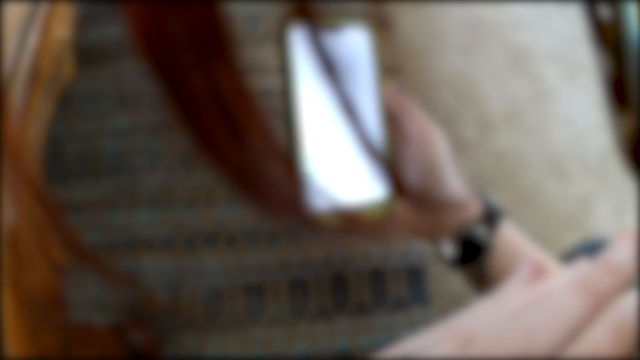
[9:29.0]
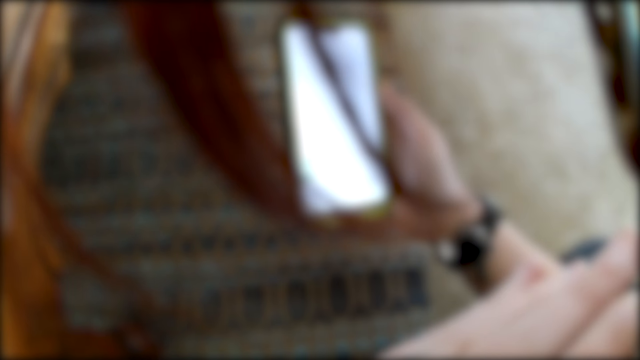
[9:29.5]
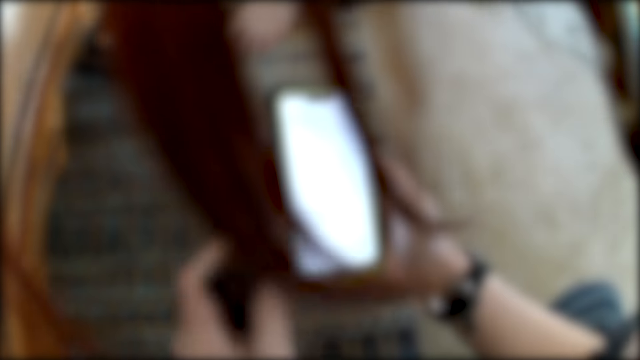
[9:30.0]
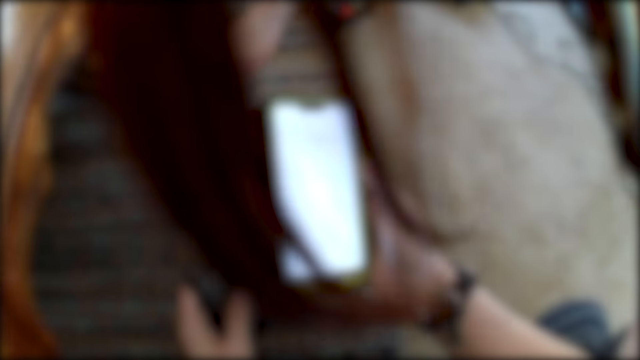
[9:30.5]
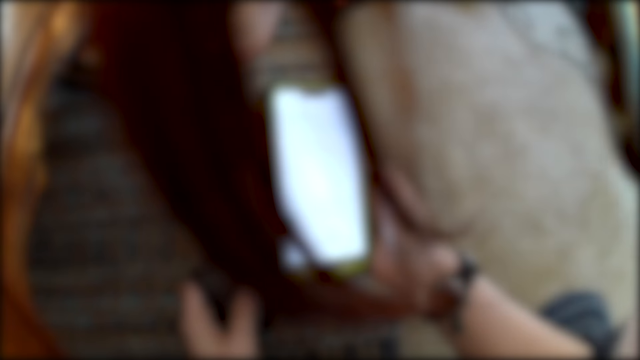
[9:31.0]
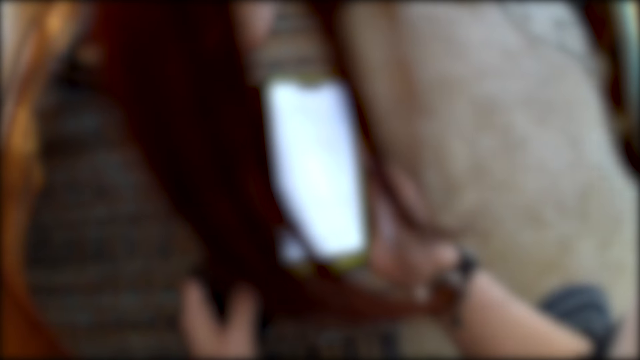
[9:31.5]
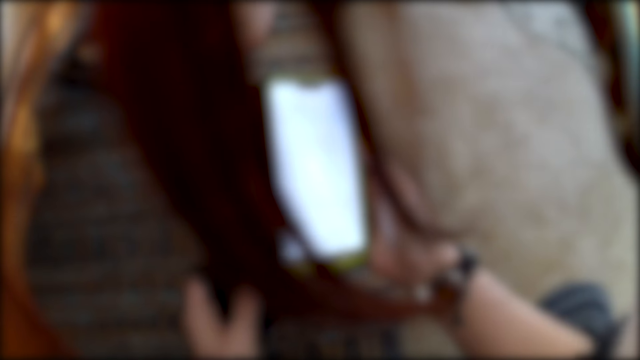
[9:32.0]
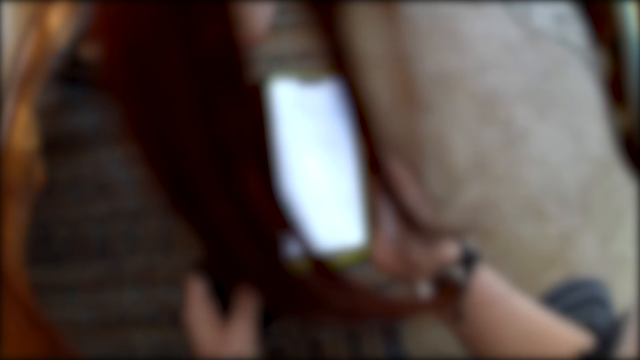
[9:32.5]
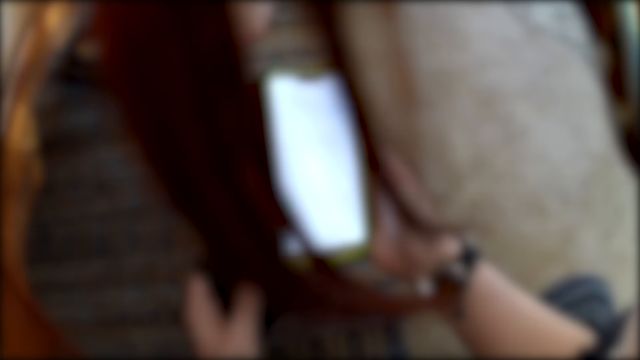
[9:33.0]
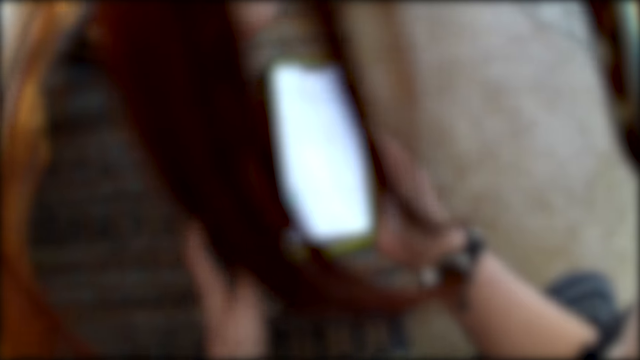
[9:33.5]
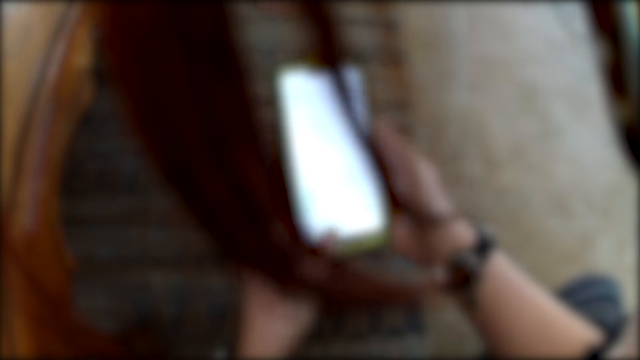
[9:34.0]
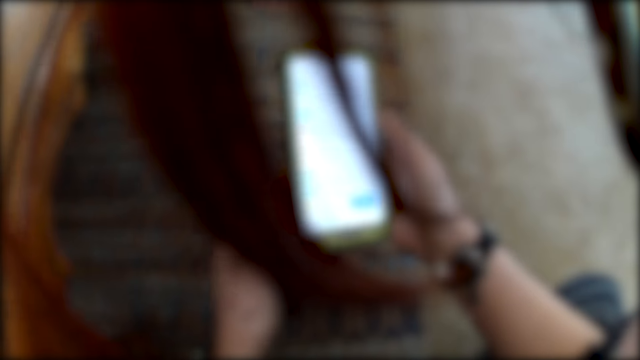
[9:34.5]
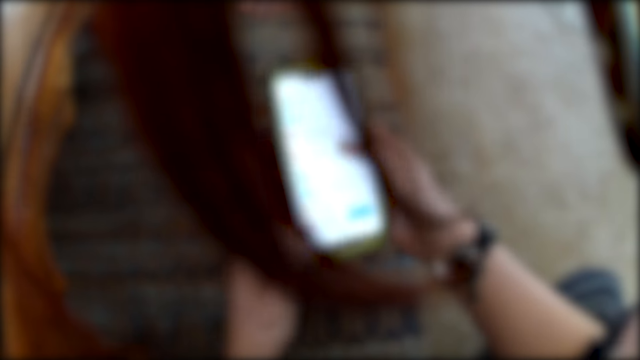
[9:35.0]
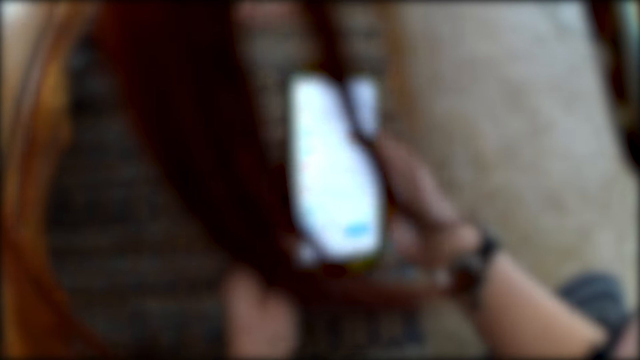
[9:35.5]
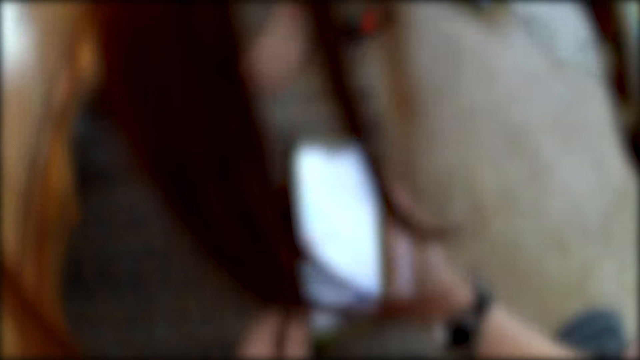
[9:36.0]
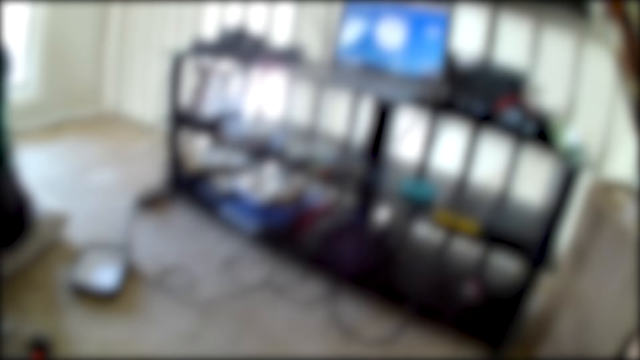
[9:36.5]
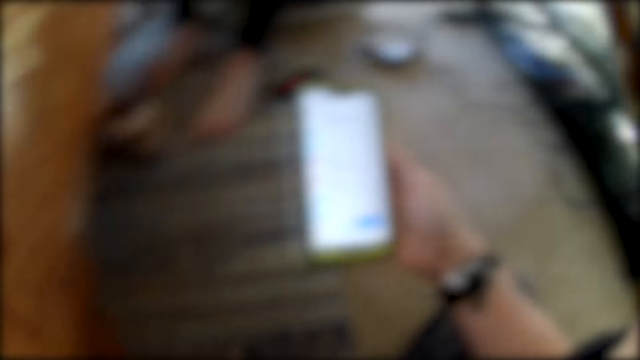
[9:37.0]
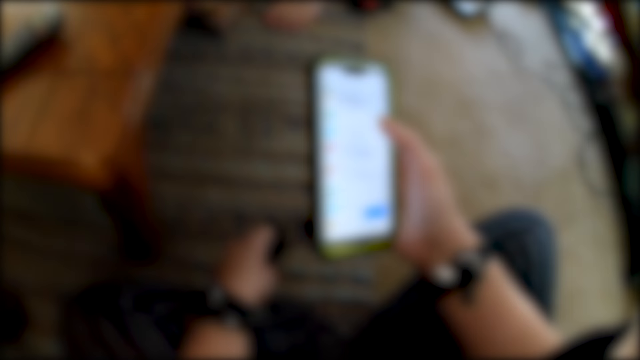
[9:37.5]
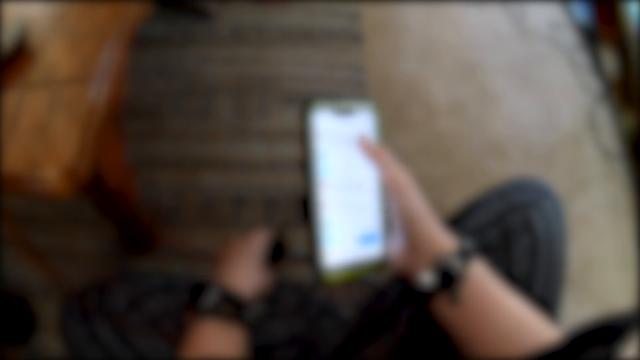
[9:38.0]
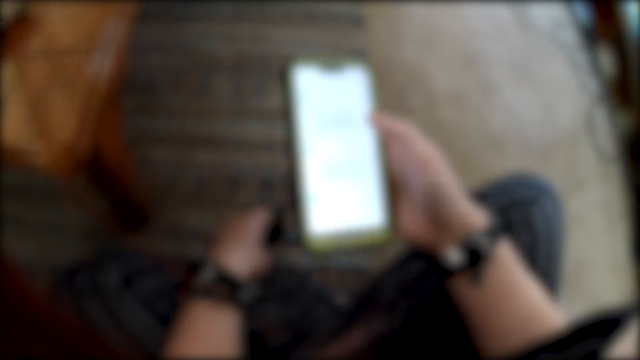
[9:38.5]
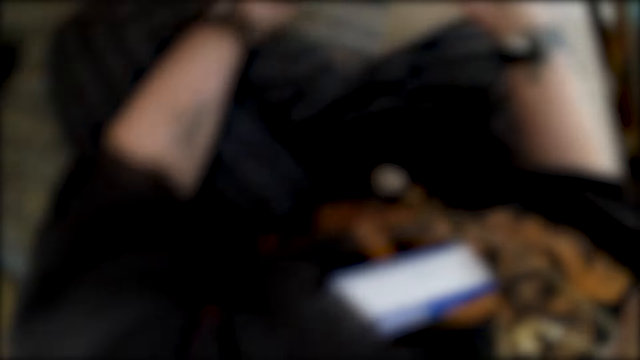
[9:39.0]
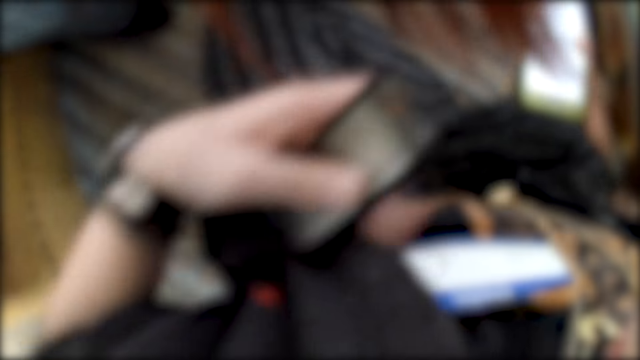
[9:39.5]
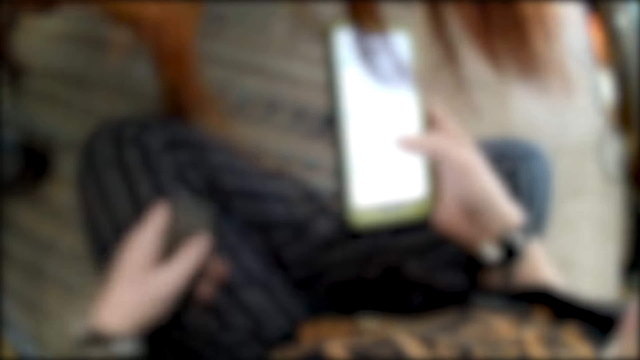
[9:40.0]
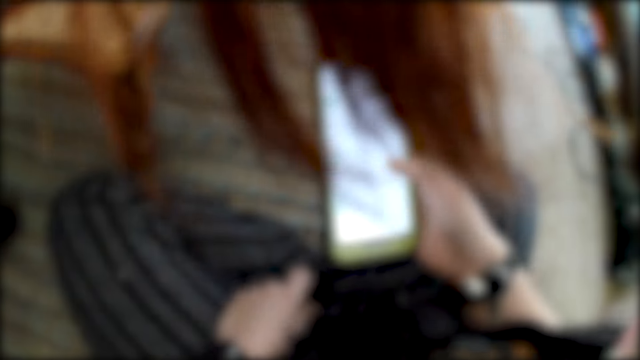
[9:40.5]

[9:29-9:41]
The camera wearer operates something. She operates the phone with her right hand.

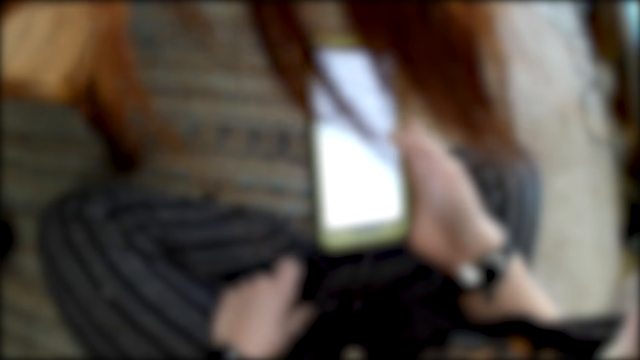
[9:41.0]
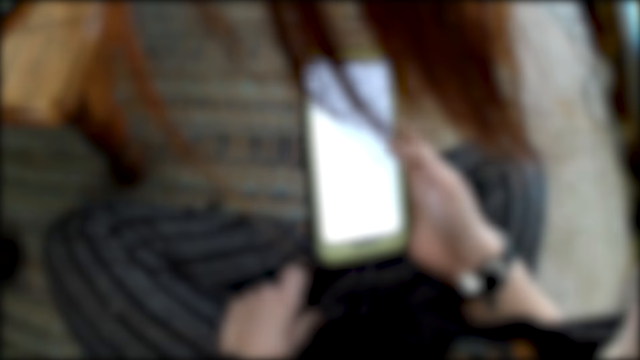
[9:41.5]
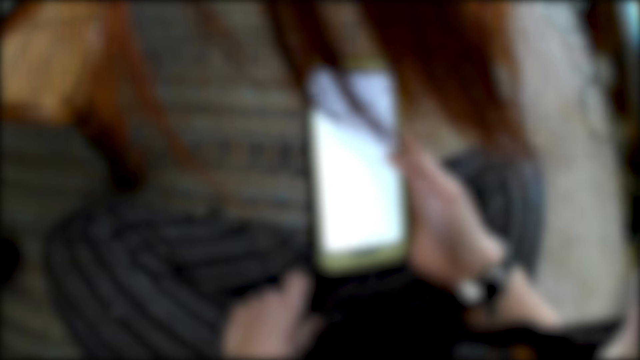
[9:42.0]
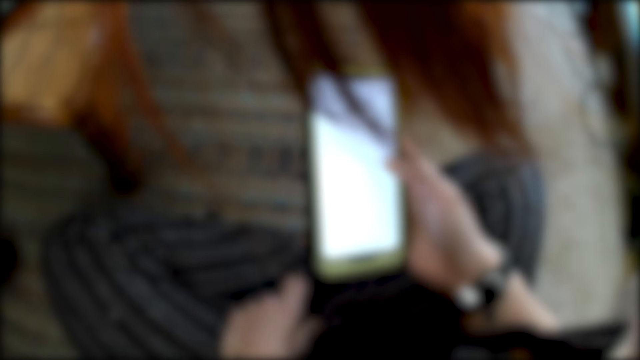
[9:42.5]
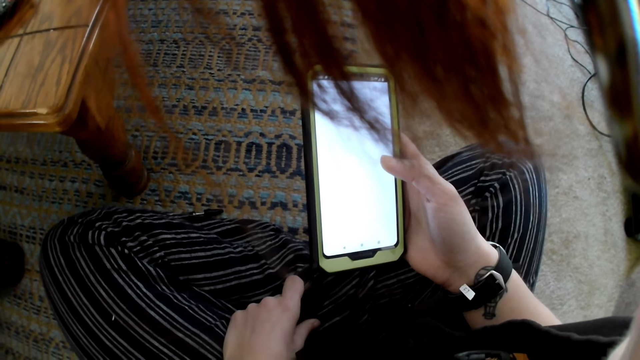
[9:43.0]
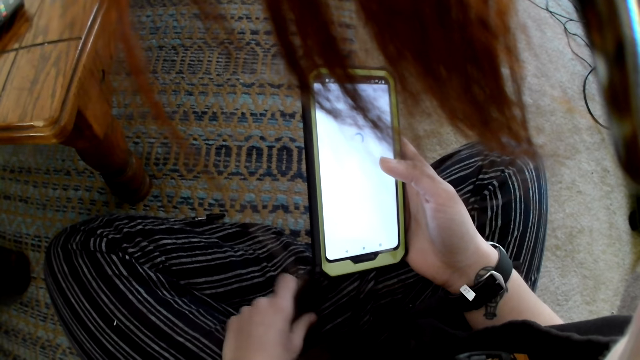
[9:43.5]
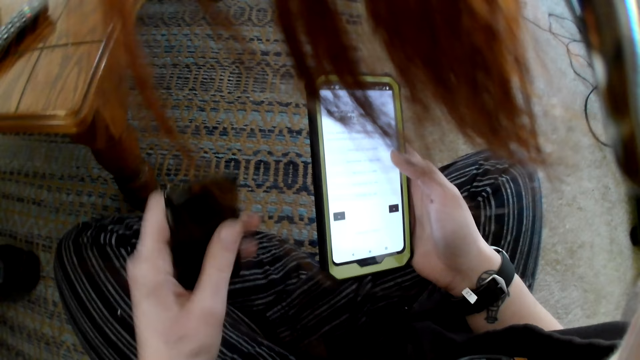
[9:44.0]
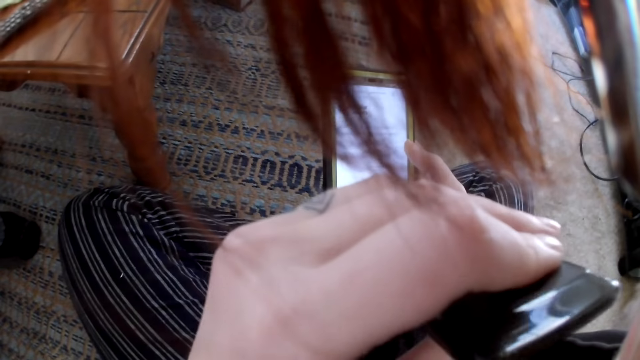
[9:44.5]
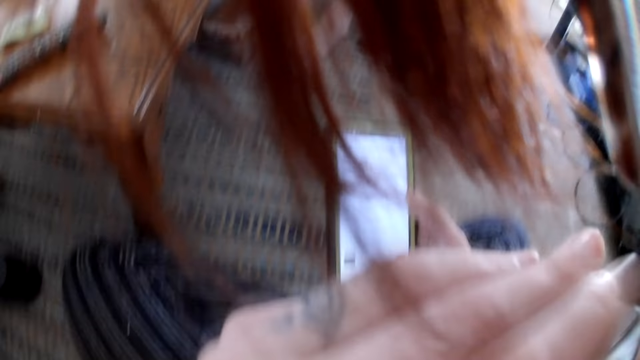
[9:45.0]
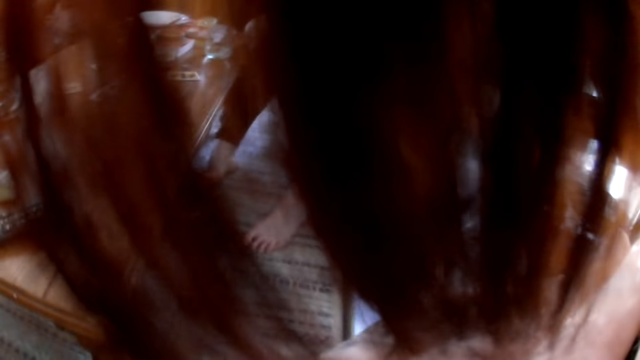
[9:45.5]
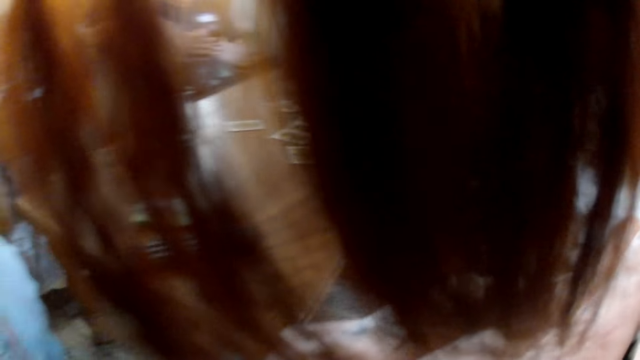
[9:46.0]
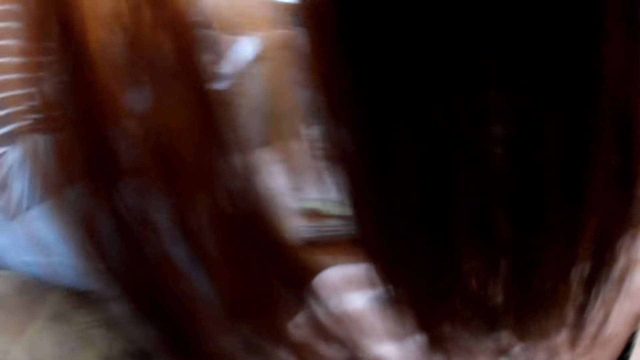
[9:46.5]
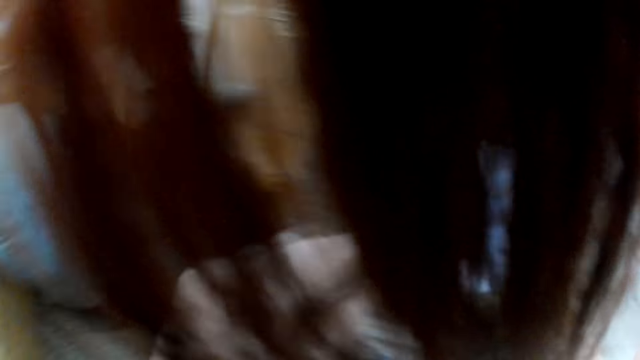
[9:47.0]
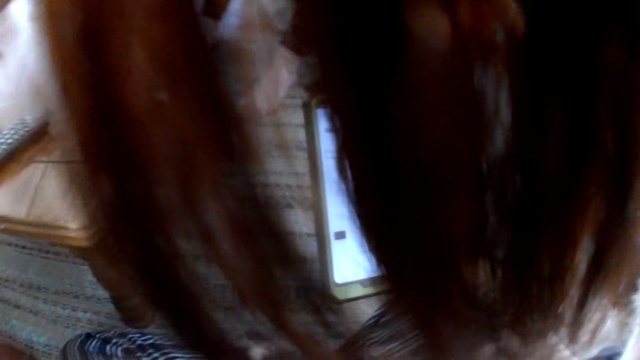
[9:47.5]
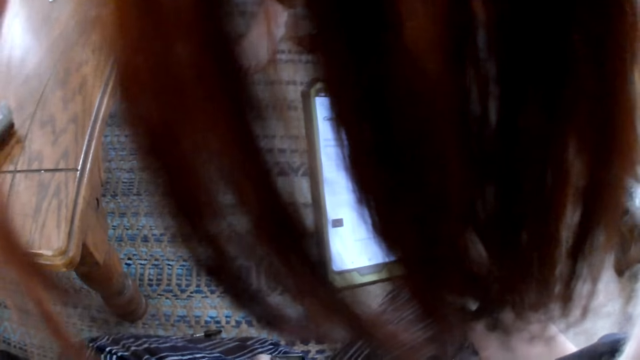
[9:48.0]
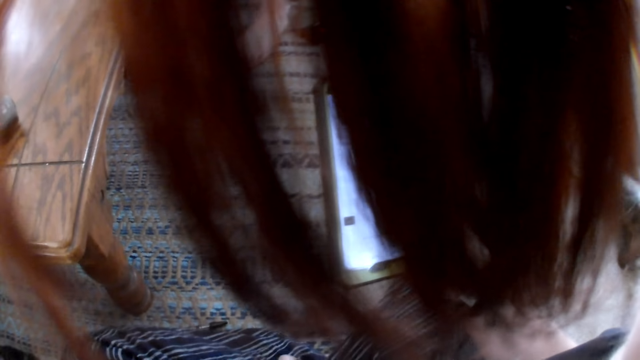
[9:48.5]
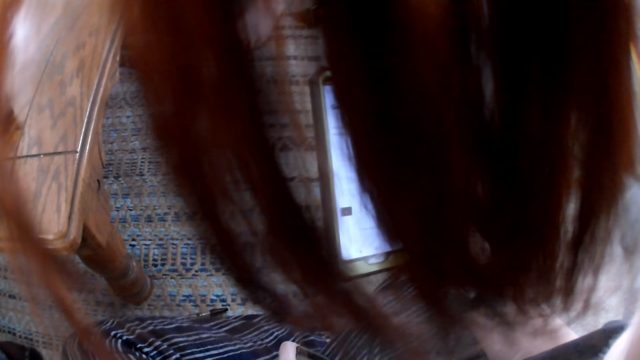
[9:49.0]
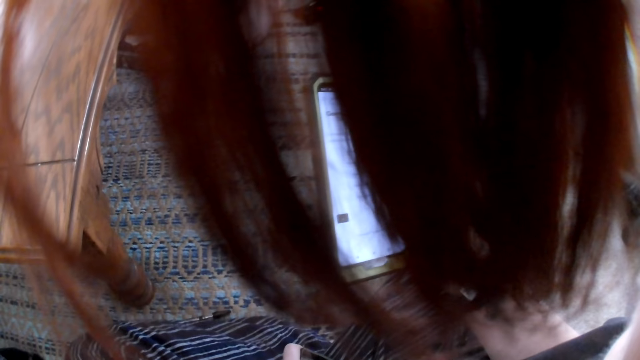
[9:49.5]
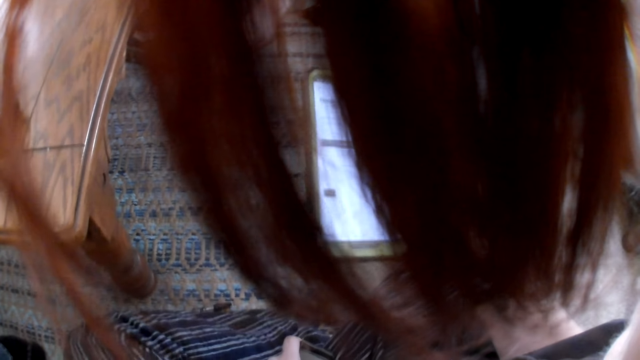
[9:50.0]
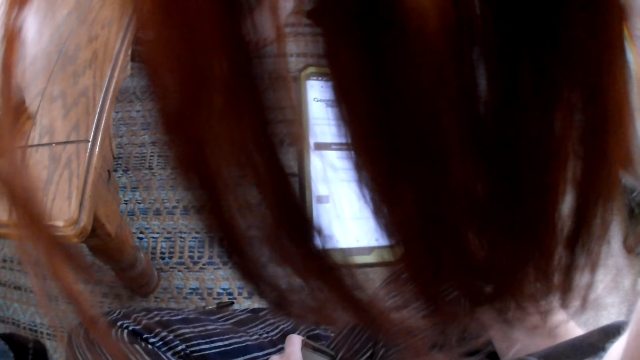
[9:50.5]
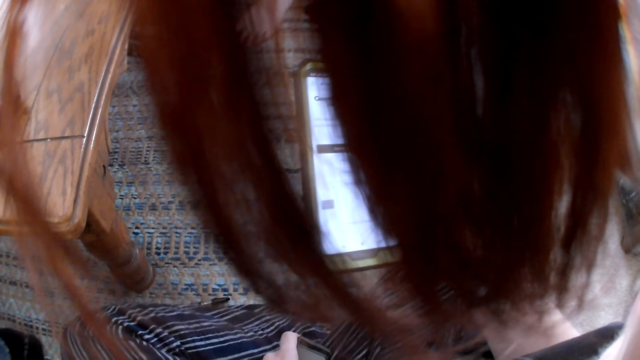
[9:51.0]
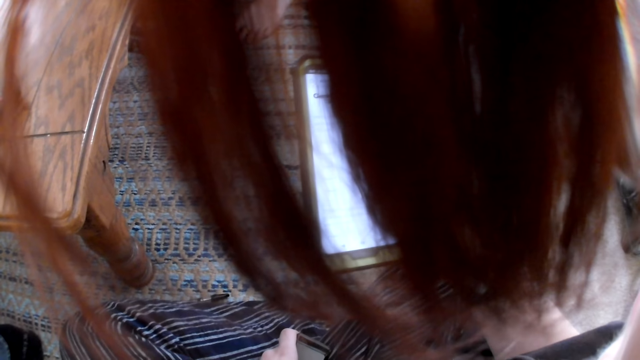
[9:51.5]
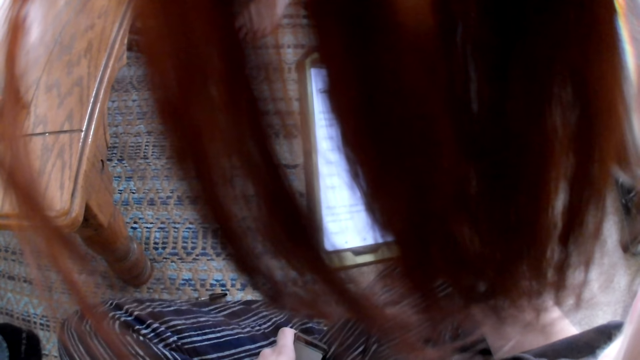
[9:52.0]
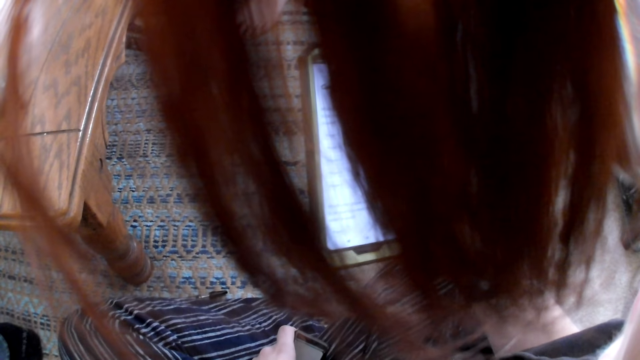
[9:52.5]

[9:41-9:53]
The camera wearer eats the bar of chocolate in her left hand. She operates something. She lowers her hand. She operates the phone.
